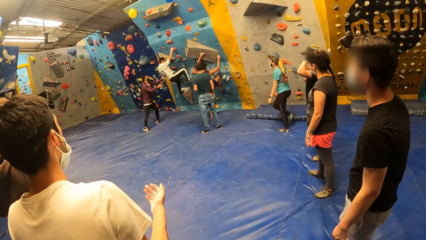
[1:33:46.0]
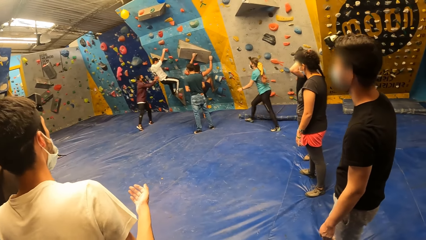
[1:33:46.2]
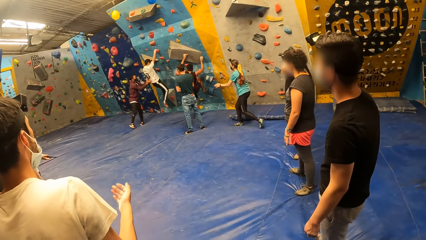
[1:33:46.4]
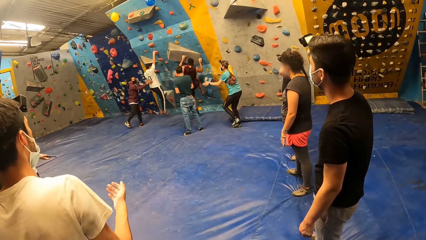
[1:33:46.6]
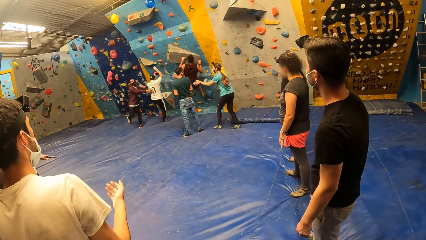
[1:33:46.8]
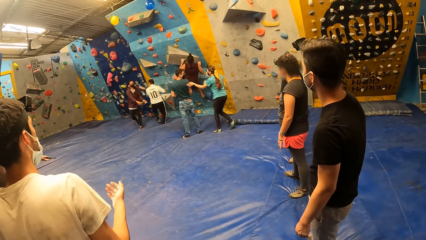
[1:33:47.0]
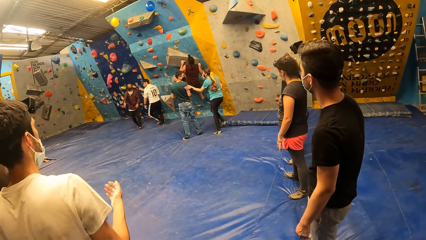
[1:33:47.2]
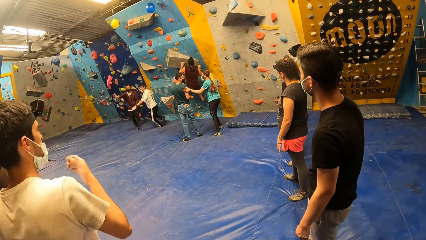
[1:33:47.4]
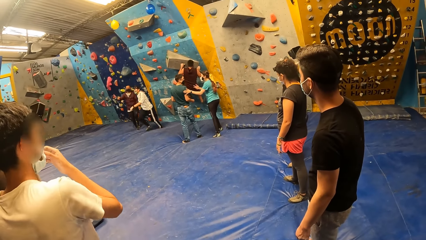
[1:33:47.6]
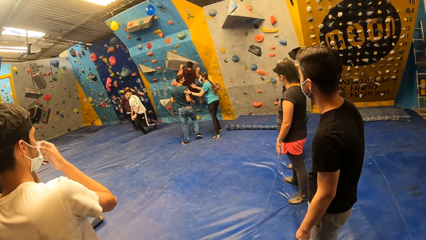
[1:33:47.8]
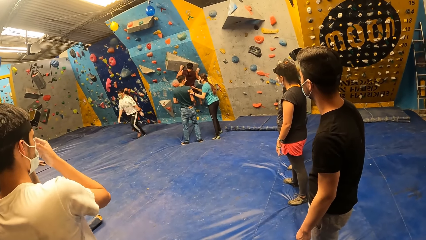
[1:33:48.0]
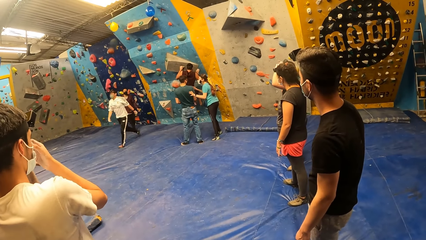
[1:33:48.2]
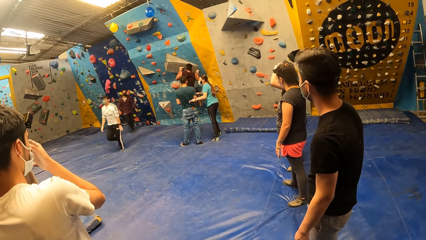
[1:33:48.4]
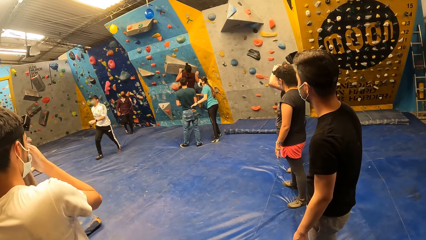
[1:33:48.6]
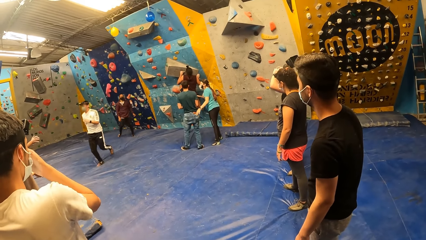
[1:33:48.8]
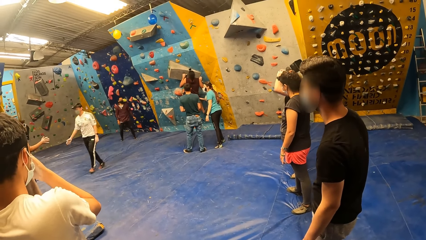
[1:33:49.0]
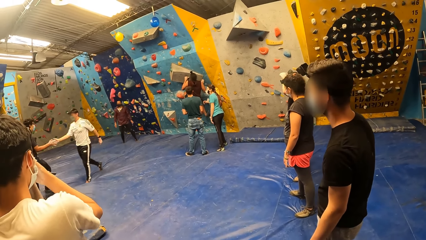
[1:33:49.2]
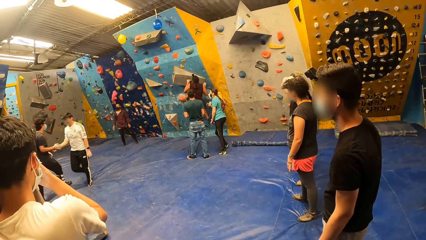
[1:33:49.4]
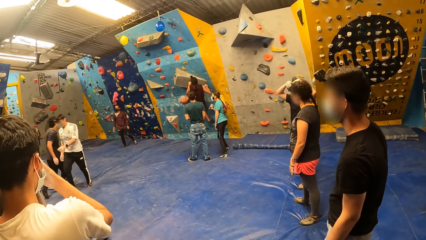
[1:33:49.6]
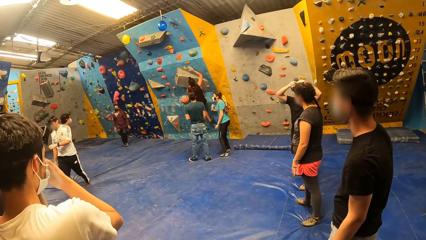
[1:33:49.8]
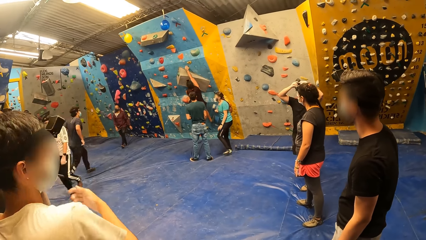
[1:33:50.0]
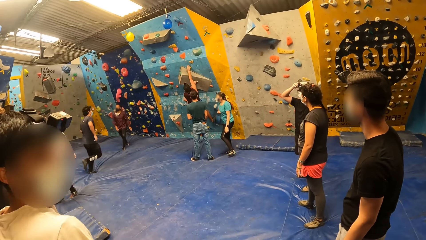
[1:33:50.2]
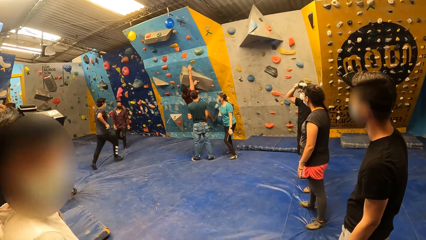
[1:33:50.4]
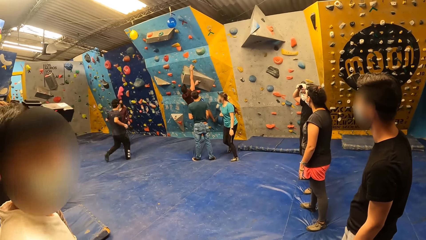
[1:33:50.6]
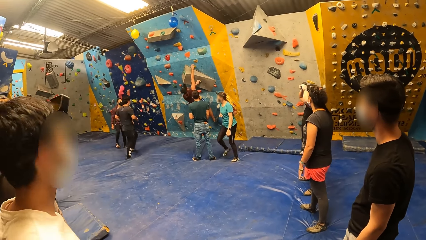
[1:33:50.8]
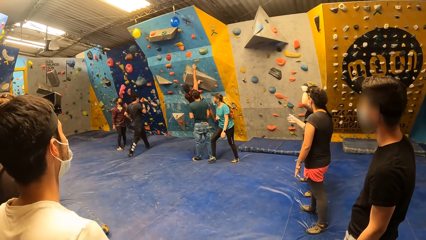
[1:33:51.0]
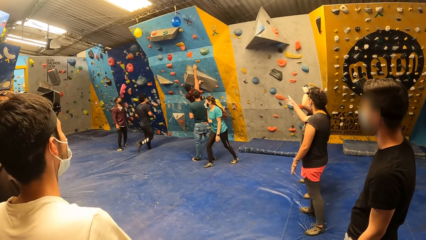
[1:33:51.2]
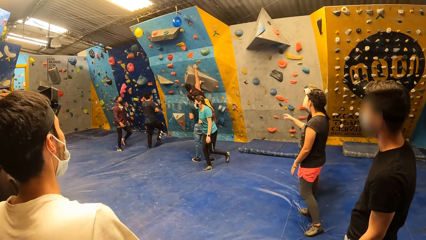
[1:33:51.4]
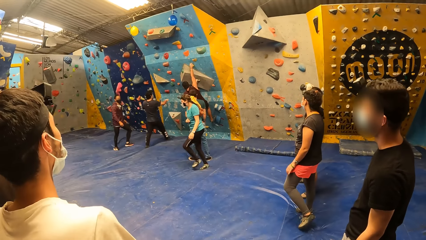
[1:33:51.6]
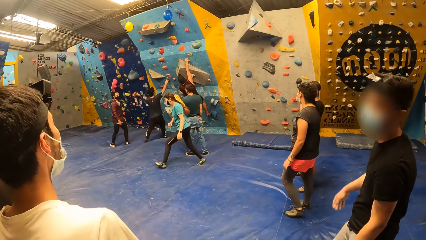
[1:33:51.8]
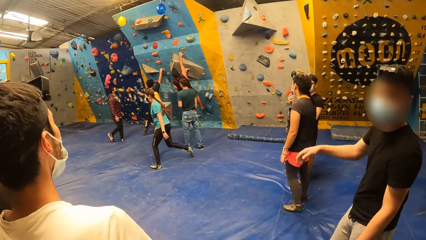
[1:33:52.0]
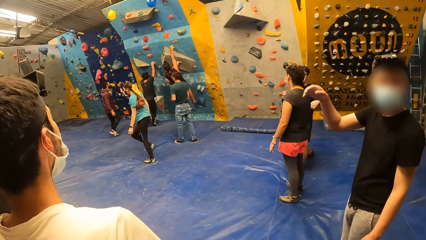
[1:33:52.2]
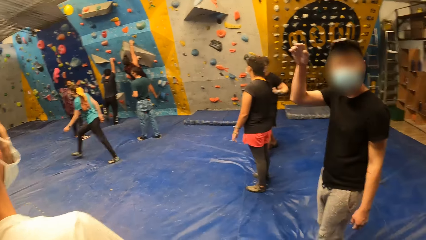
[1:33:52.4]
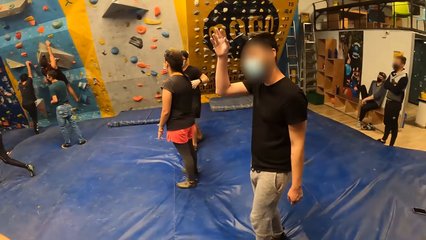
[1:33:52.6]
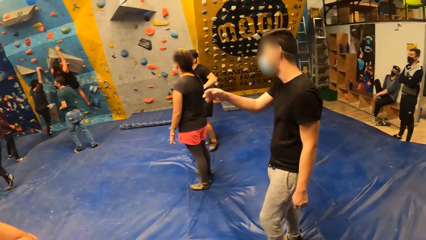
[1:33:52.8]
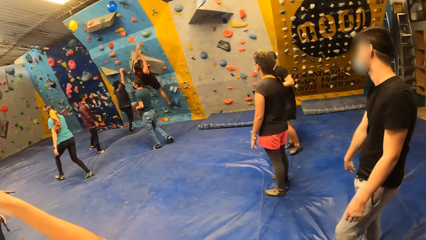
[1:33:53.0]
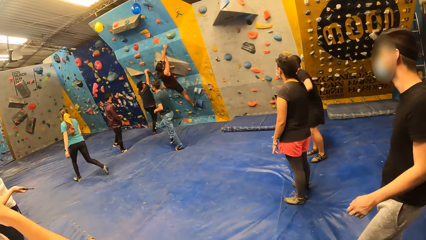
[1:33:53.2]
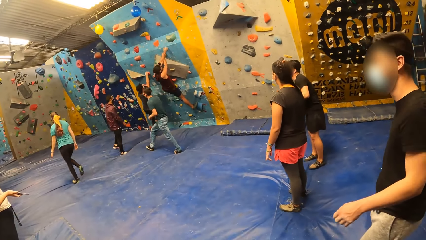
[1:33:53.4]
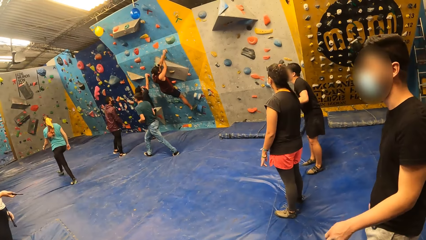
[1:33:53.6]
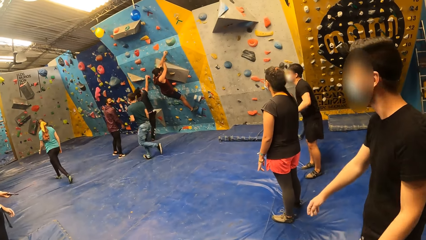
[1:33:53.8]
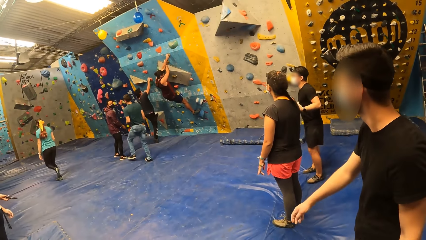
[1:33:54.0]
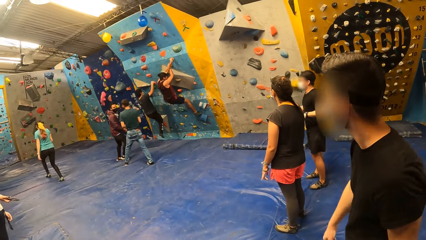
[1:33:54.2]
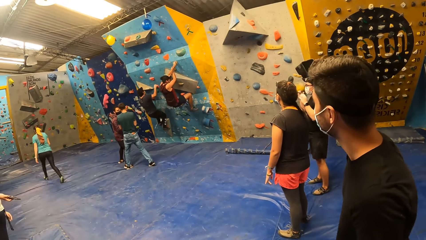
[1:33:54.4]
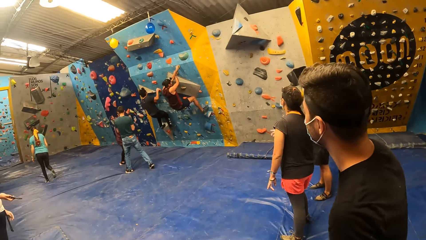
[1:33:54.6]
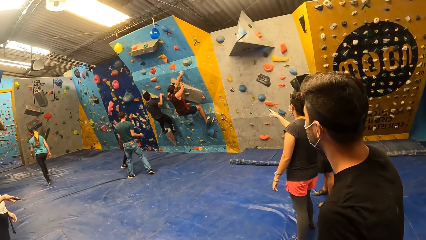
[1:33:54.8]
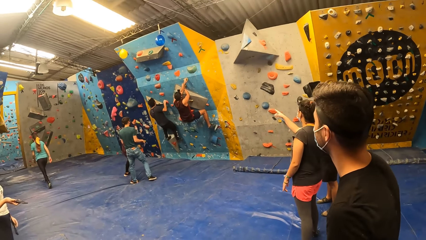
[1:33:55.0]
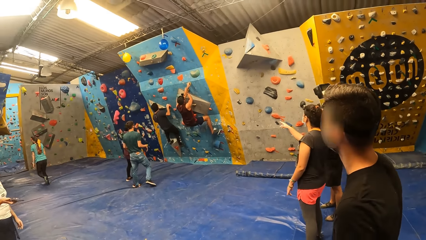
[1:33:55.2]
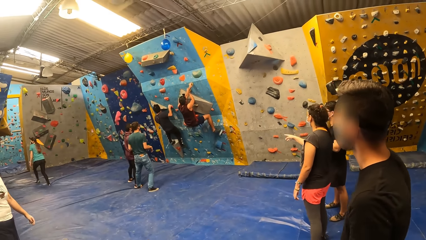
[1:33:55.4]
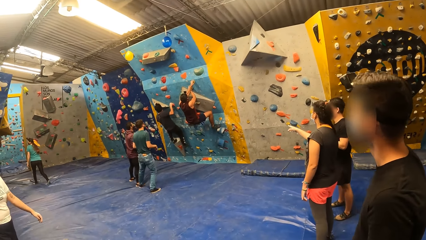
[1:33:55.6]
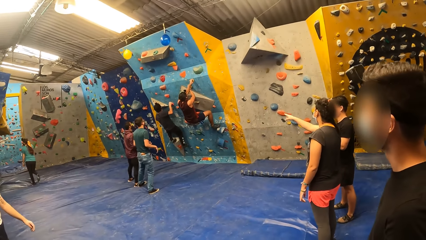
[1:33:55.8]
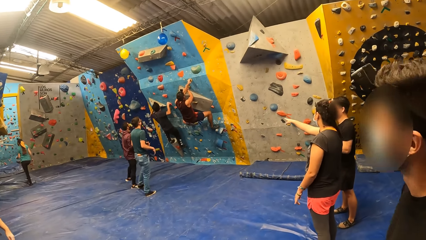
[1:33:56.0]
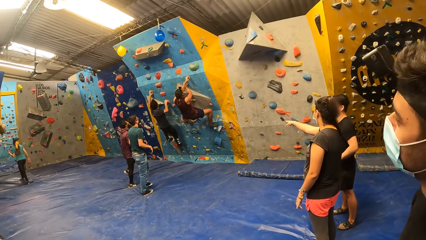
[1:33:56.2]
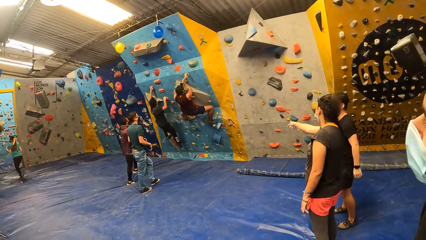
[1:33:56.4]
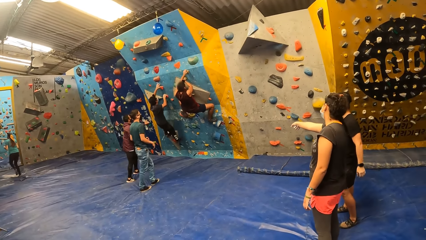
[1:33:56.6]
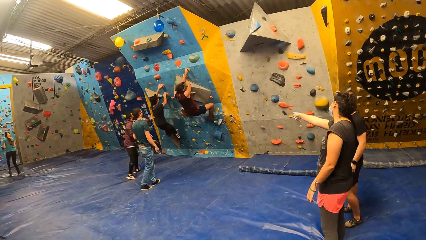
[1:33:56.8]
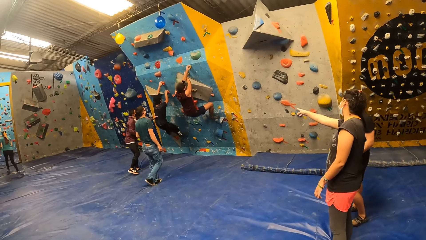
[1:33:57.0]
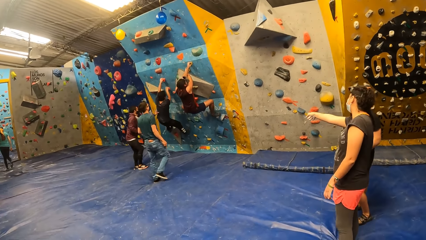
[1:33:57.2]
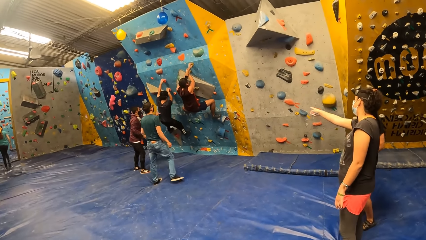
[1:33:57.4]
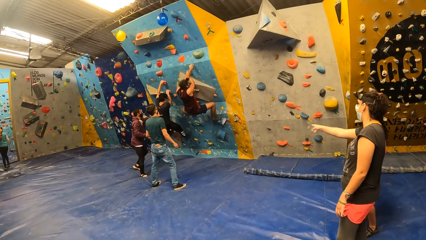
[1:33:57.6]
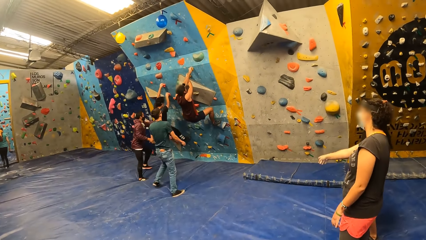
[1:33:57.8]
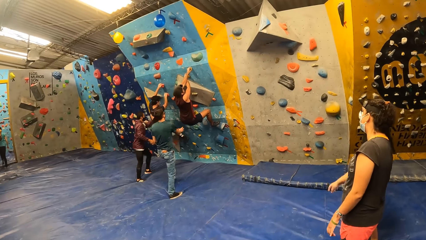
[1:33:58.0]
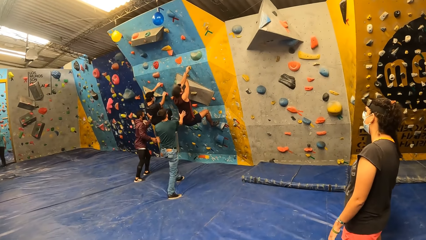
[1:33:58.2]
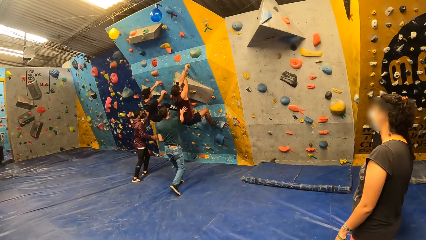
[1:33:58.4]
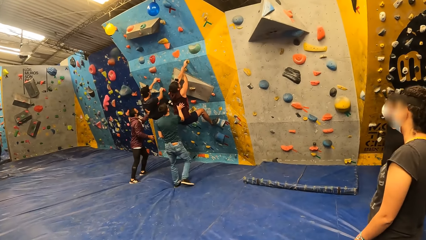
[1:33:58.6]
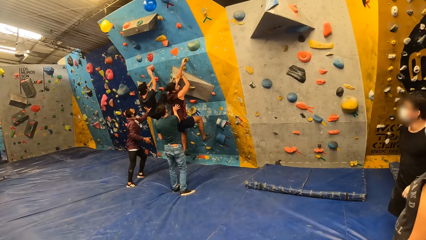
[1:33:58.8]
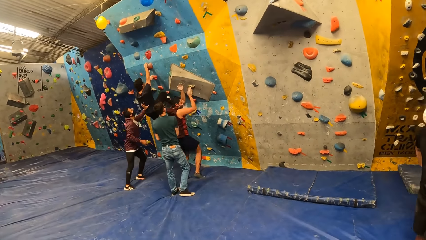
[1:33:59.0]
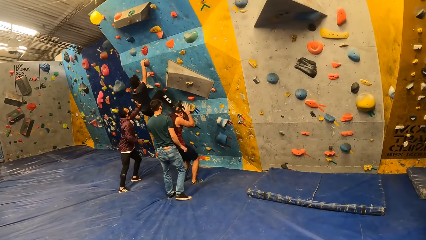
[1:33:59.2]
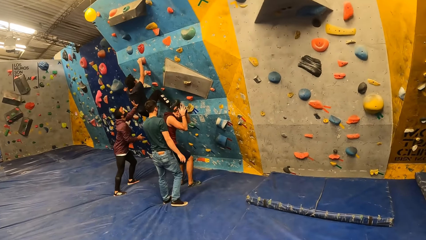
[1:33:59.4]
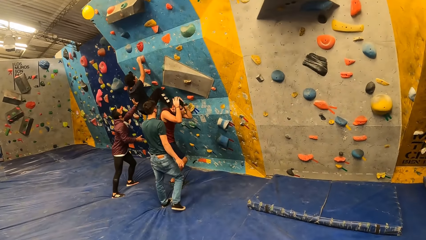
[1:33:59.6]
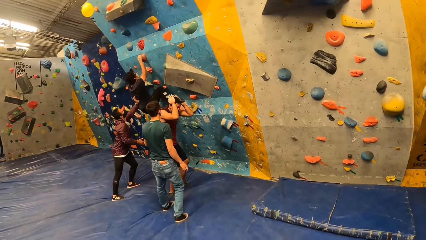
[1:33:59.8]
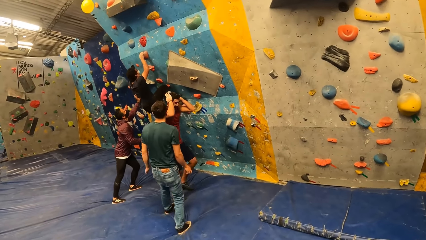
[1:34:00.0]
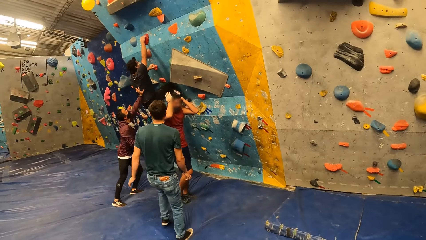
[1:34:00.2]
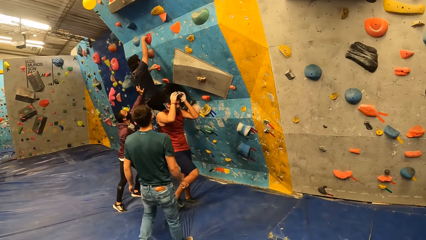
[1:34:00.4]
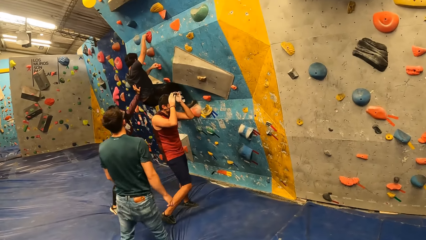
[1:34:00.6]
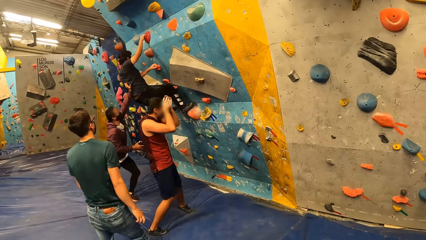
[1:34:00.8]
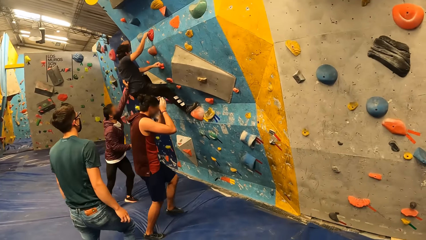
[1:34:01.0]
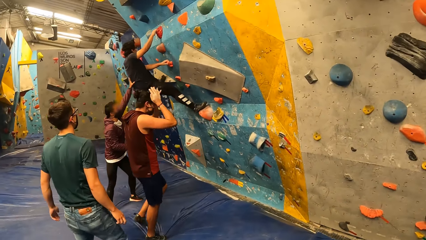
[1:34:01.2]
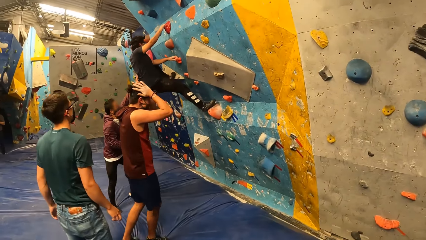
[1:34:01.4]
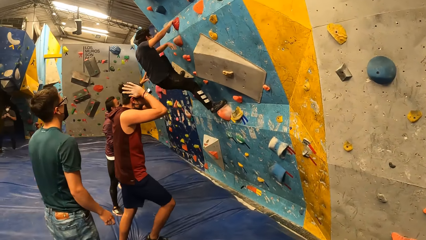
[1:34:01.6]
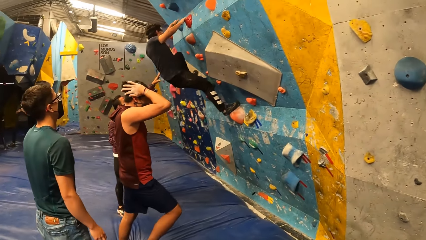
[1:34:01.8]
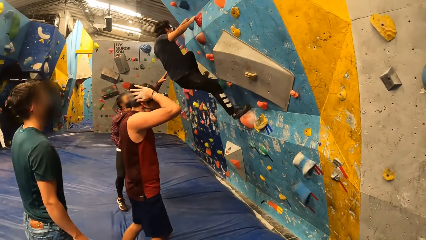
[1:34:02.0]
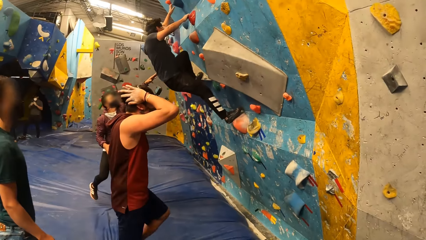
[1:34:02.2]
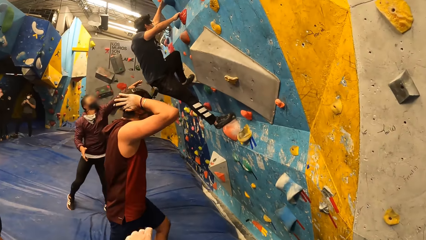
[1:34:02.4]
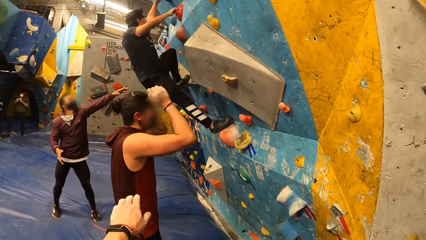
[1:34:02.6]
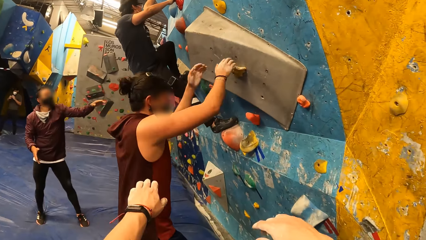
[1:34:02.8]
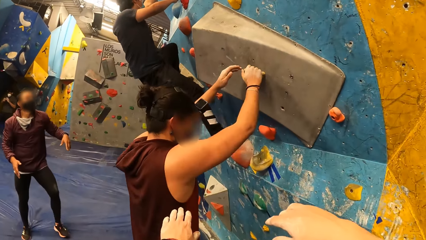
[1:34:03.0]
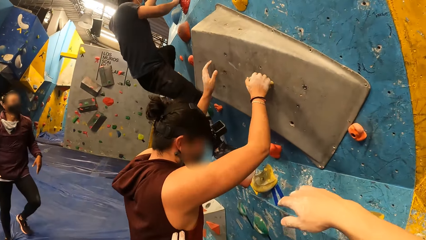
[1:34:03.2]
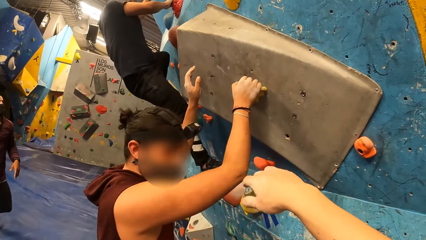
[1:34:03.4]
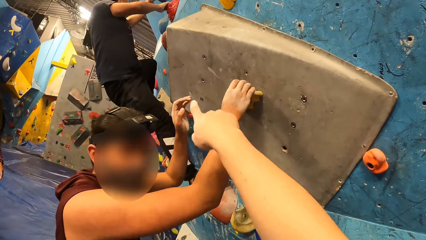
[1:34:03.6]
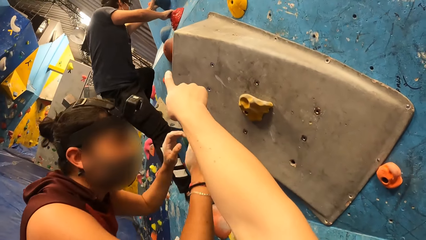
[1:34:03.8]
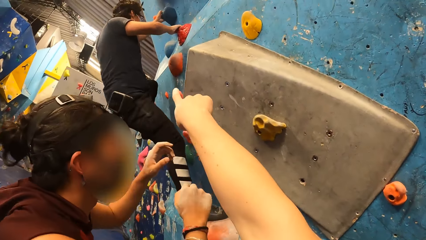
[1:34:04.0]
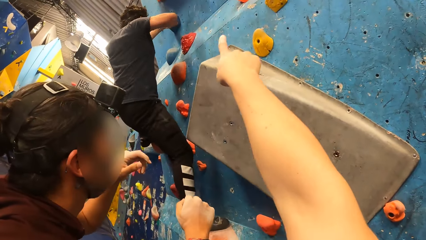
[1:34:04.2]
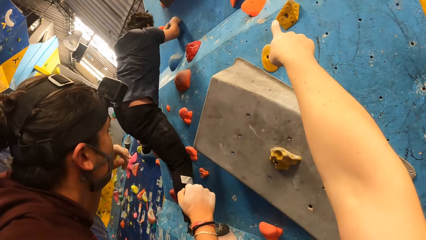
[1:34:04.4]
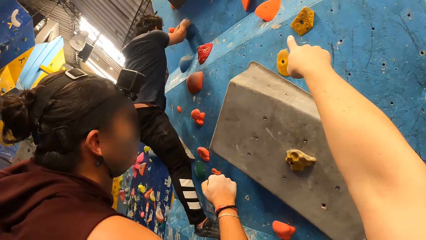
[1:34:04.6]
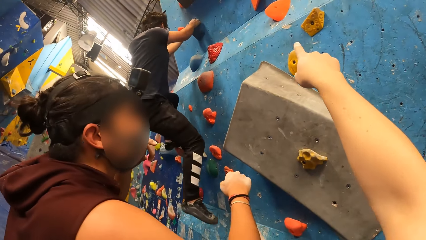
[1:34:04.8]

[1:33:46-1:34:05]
A woman interacts with a man. Another man interacts with a third man. The third man holds the climbing hold with both hands and climbs the bouldering wall with both hands. A fourth man jumps down from the bouldering wall on the crash pad. He adjusts a camera on his head with both hands. The camera wearer interacts with the fourth man.
